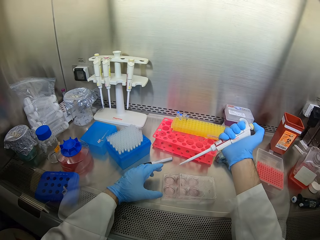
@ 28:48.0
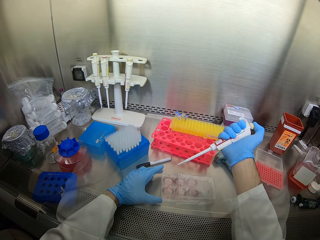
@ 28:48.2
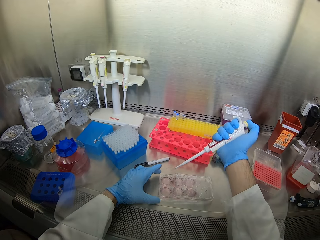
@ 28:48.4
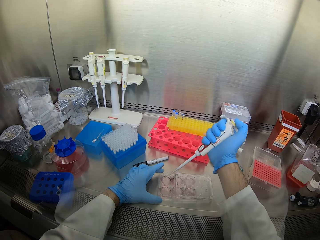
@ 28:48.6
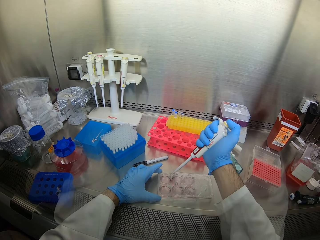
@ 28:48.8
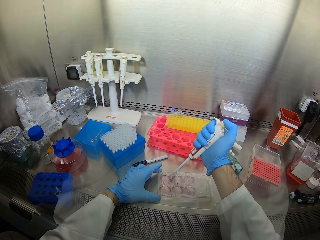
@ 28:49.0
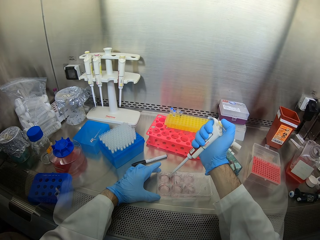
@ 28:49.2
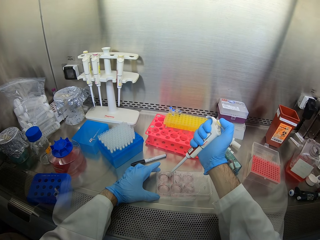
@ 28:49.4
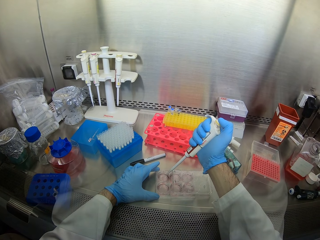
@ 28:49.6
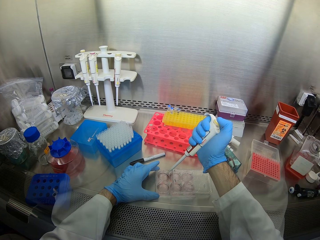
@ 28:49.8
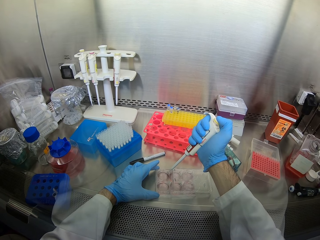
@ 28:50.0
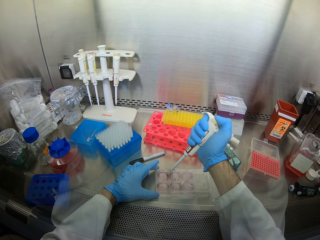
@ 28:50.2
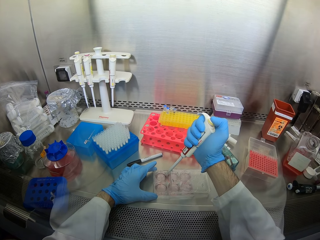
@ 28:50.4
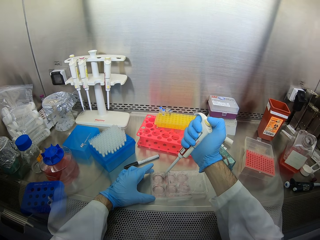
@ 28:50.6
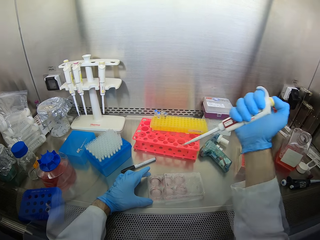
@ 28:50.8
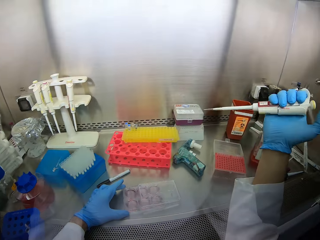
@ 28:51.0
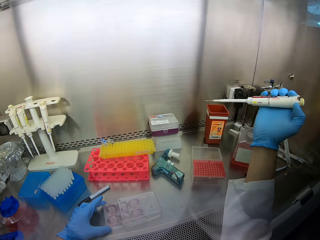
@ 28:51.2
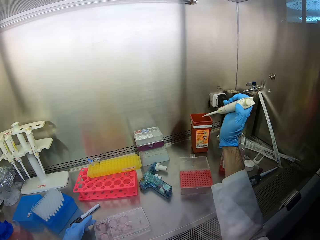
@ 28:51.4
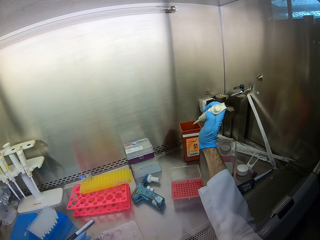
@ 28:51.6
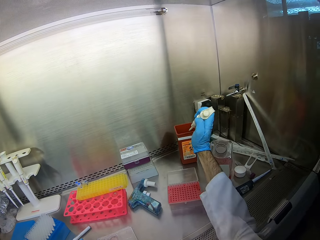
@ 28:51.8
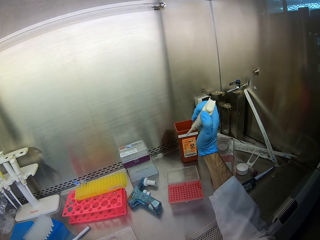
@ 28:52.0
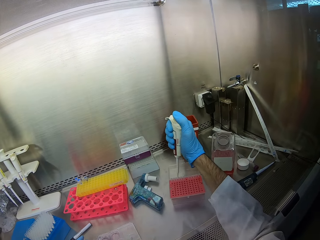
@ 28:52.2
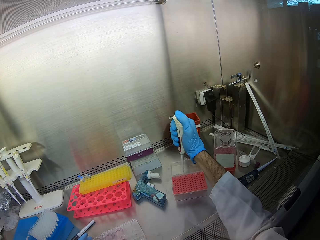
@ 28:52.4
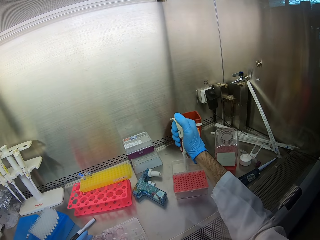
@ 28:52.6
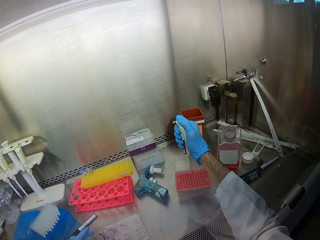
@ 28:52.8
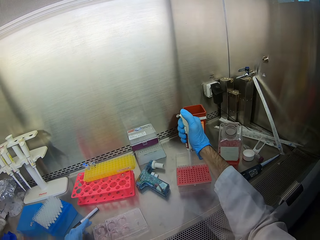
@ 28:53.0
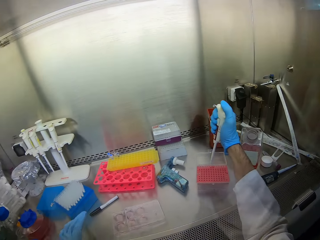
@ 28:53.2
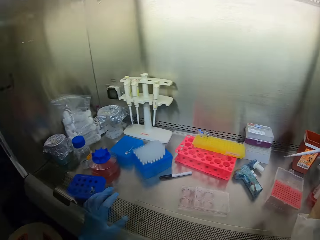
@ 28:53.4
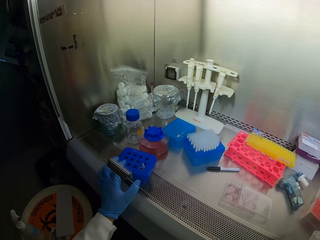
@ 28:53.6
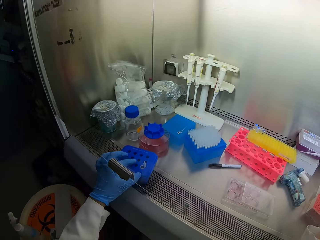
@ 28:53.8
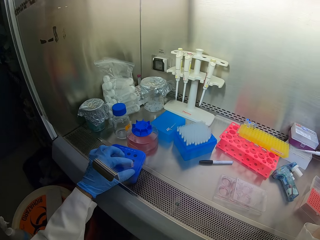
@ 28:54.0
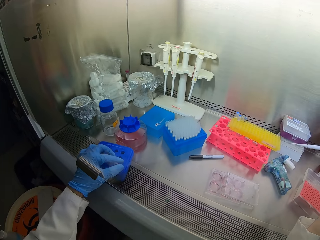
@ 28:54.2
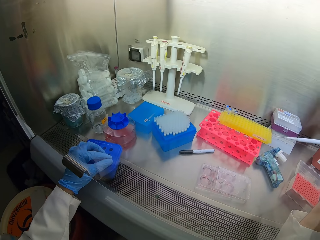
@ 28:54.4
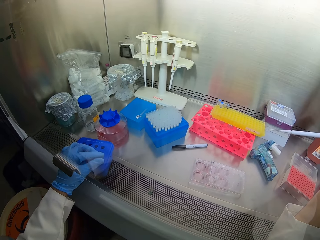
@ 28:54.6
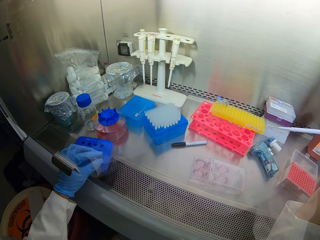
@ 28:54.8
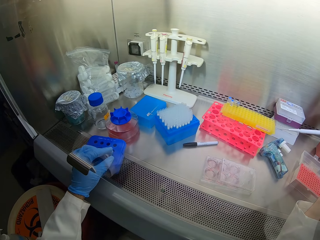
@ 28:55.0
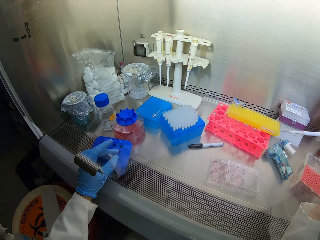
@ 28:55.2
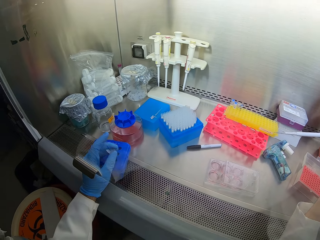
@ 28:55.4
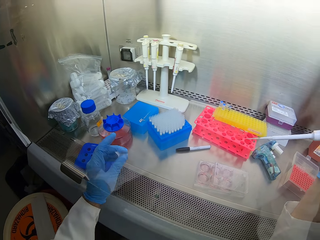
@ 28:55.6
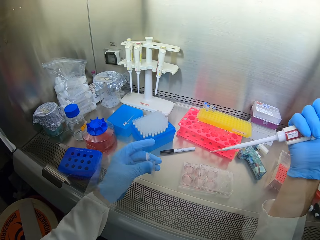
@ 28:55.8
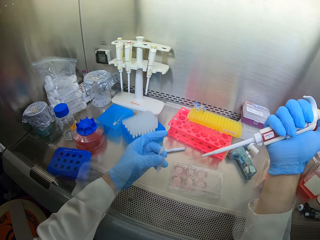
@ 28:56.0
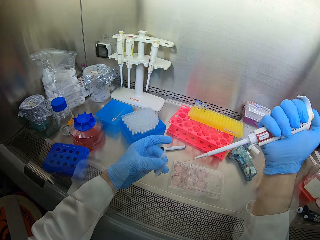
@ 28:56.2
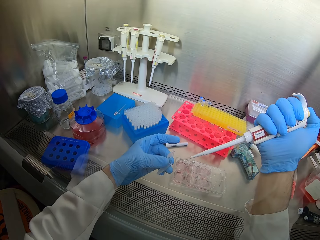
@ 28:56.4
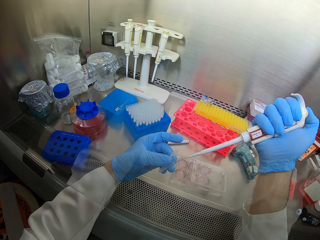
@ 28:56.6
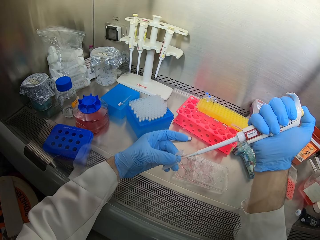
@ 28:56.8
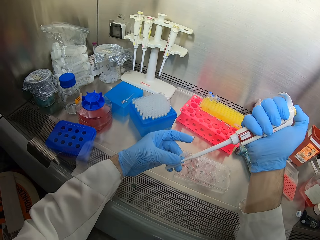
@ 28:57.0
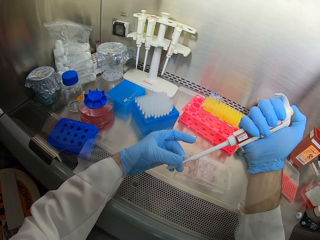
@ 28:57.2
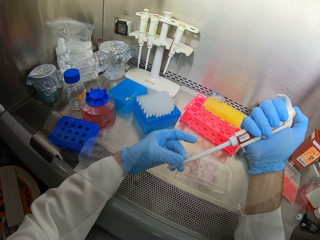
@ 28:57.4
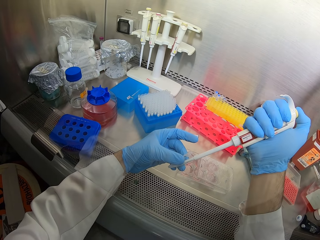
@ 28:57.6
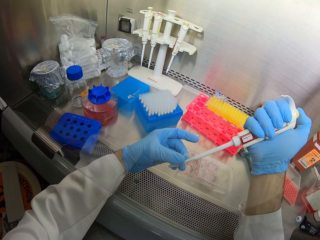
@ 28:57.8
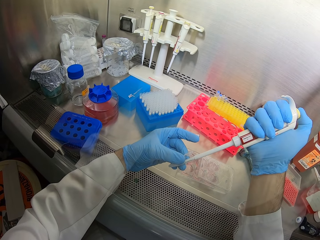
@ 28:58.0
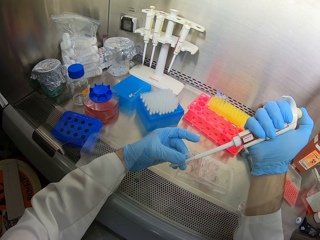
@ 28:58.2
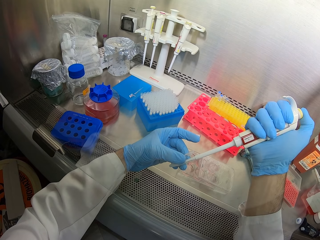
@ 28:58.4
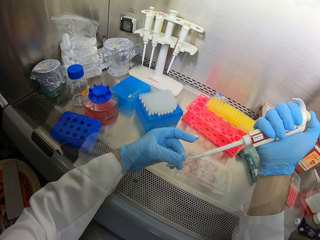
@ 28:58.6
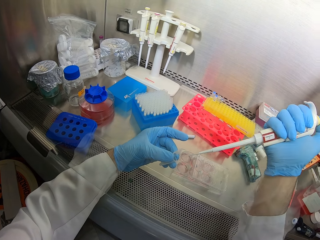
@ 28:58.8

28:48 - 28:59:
The camera wearer puts liquid in a glass. They move the right hand. They dip something in a tube rack. They pour liquid in a bucket. They scoop liquid from a container. They look around. They hold a small bottle from the container. They pick up a tube. They take liquid from the test tube. They insert a tool in the small bottle.

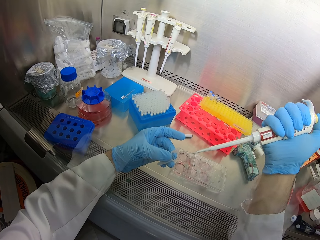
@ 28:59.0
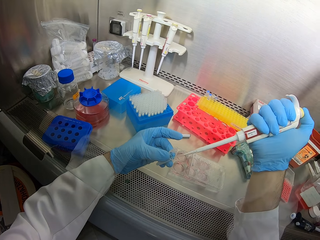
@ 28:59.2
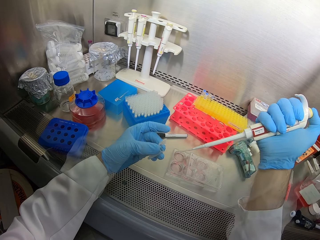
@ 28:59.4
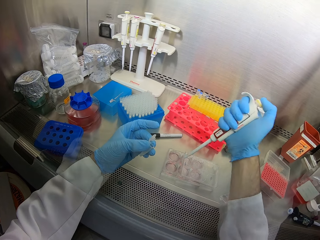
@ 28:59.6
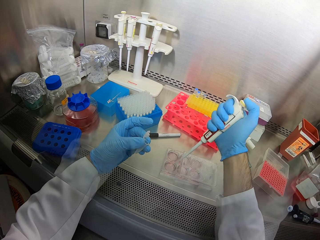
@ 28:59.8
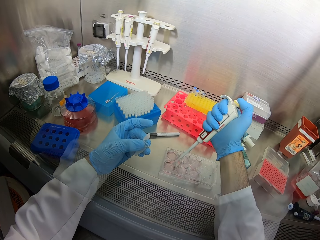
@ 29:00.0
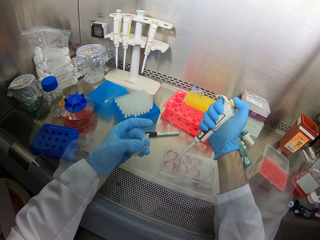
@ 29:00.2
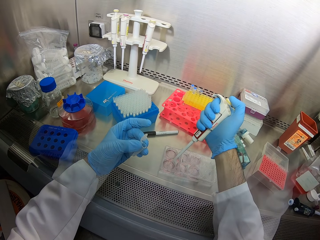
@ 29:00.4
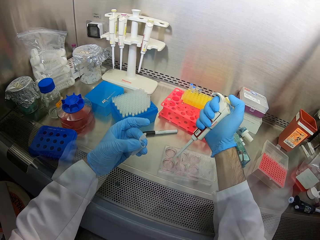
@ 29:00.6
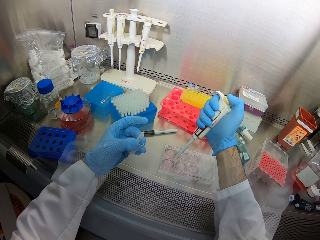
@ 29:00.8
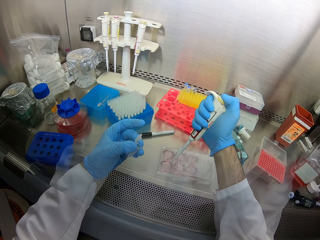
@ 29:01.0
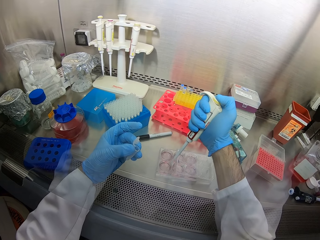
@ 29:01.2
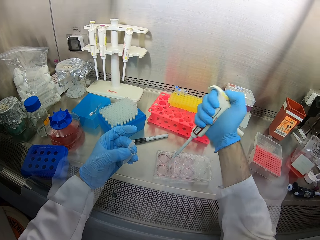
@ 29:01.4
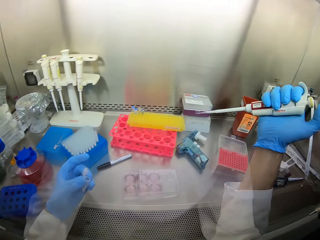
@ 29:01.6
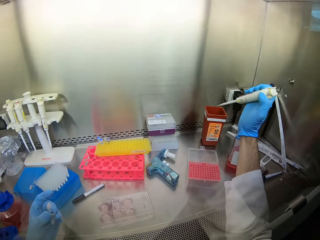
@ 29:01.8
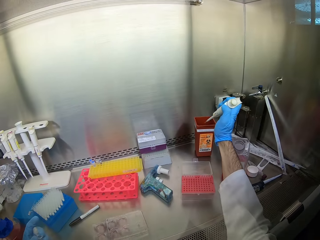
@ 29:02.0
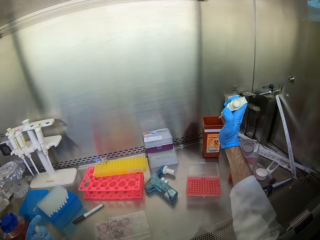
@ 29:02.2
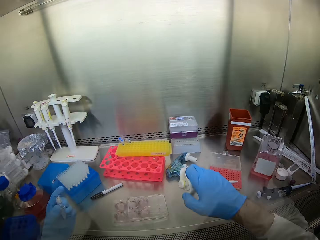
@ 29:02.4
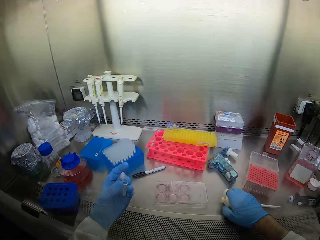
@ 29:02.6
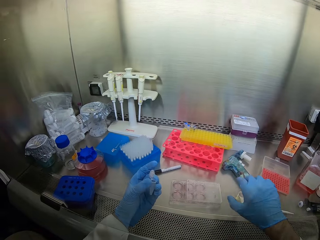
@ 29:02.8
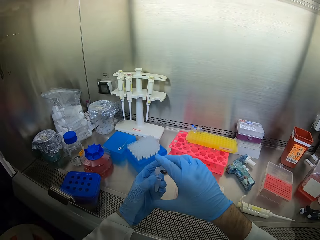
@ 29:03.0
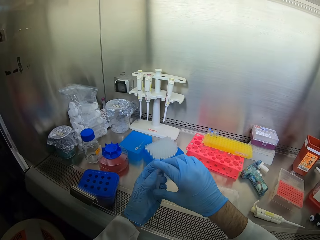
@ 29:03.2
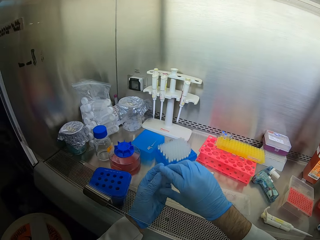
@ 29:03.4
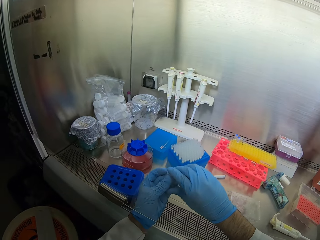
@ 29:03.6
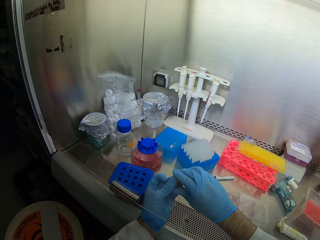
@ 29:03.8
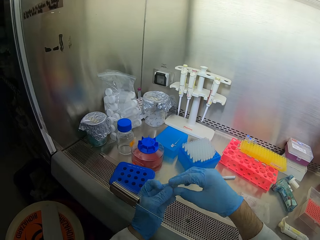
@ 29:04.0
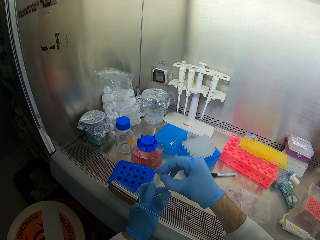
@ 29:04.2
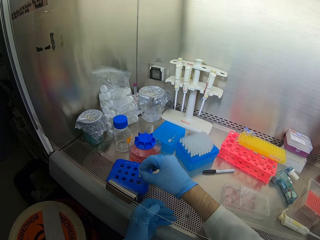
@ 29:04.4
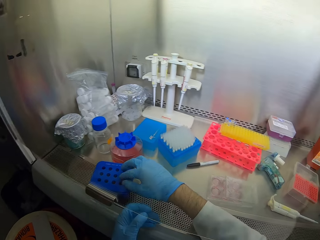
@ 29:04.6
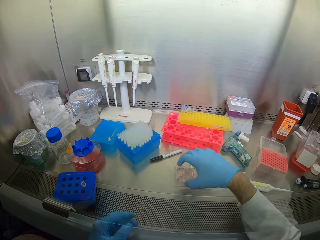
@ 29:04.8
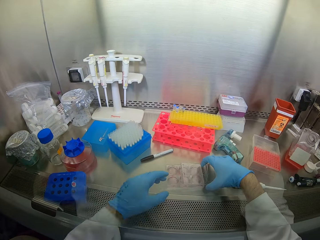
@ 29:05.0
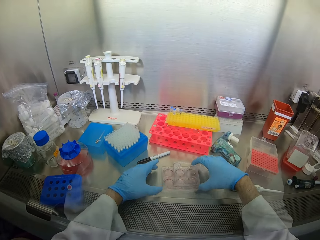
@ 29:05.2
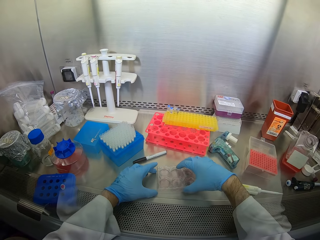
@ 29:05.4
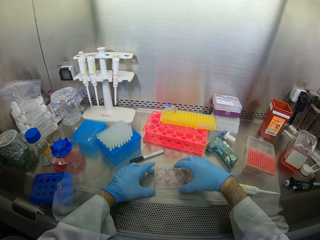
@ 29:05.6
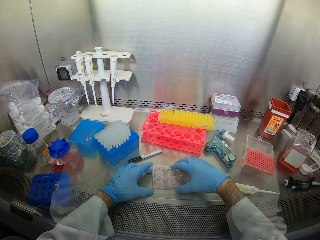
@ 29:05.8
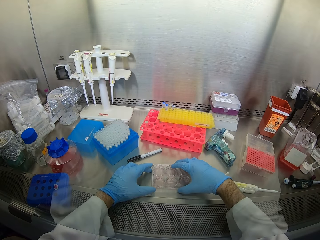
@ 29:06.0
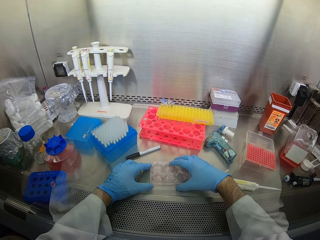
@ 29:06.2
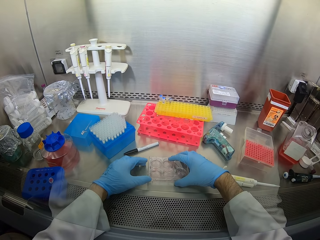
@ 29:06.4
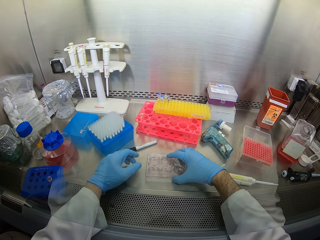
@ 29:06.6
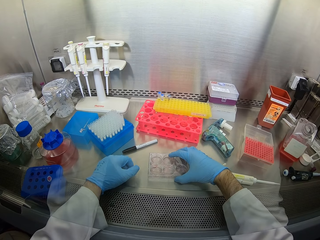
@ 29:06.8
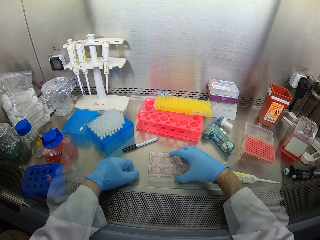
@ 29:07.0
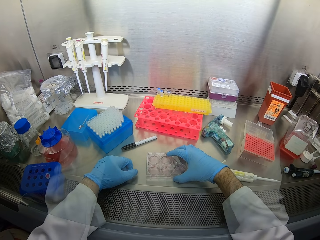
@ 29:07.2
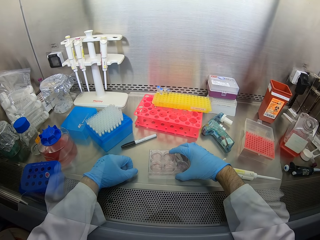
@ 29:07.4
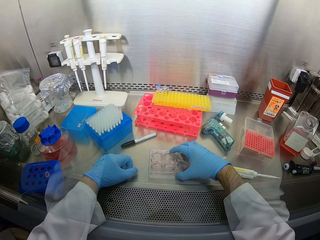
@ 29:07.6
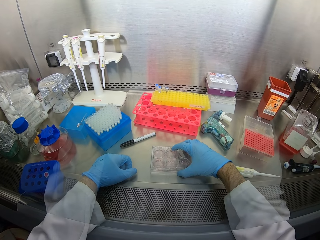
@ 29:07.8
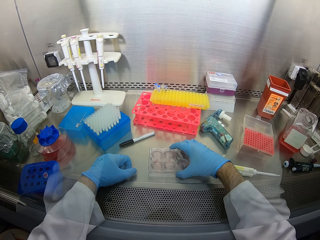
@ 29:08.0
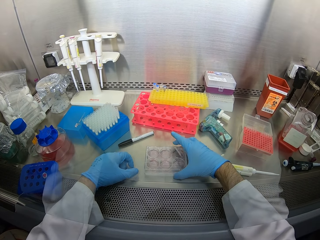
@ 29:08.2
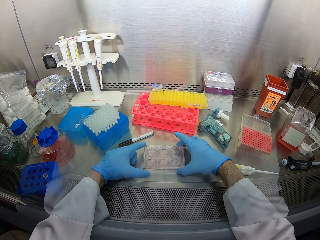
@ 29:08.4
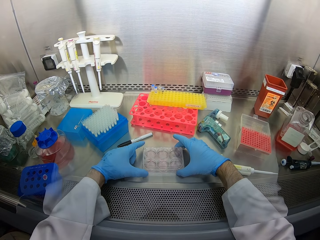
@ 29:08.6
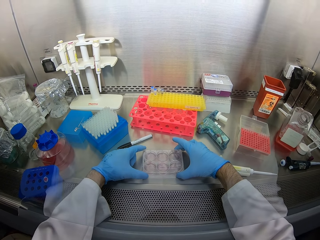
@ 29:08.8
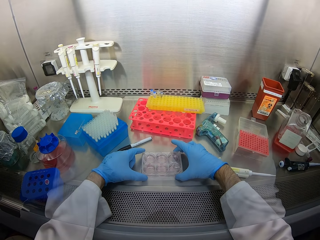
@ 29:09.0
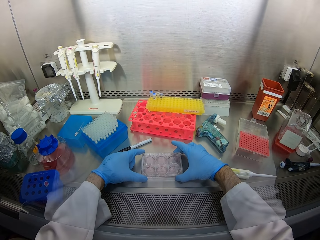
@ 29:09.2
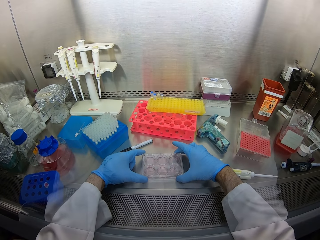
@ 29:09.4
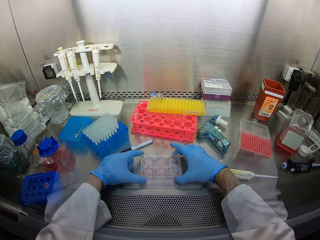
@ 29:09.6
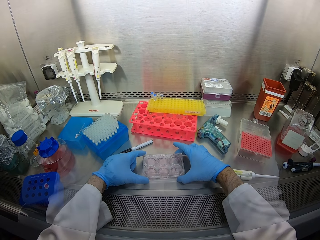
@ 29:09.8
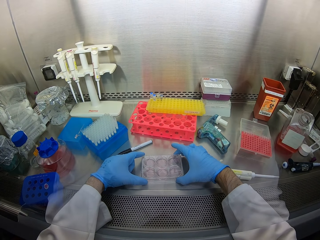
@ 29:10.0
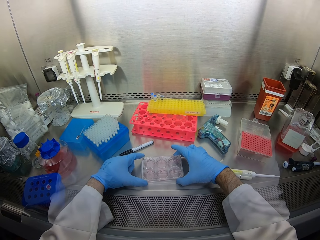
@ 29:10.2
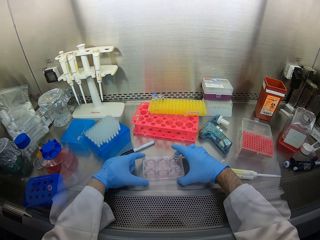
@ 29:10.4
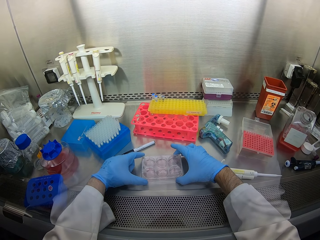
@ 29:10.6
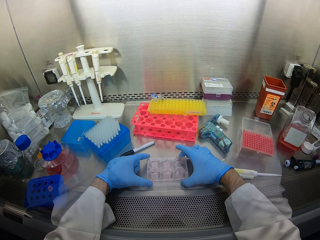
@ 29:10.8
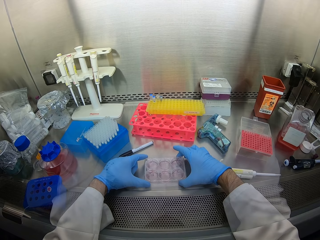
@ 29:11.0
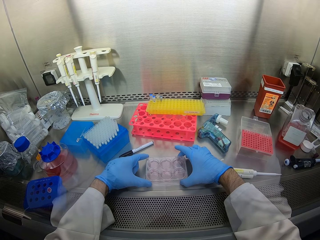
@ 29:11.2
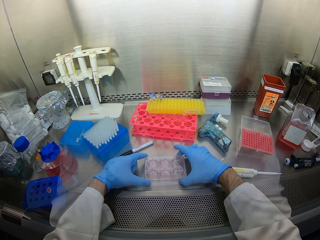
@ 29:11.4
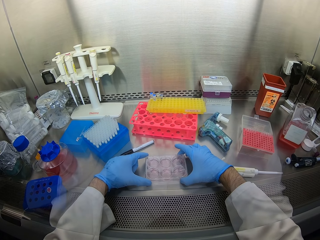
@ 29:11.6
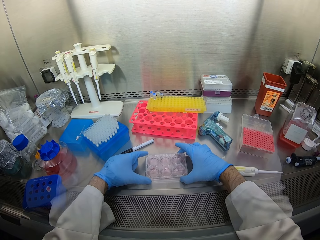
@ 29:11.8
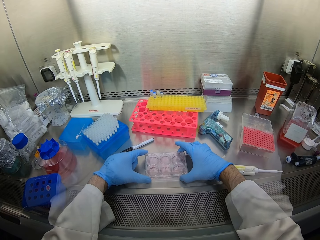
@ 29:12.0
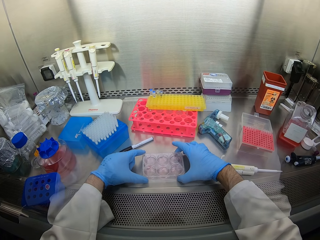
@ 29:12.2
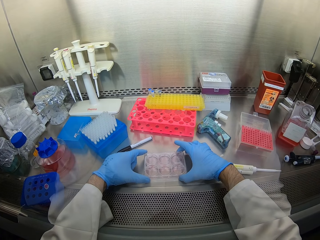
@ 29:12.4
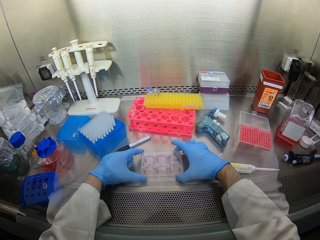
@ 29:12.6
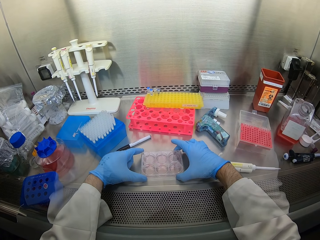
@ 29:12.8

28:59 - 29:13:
The camera wearer puts liquid in a glass. They pour liquid in a bucket. They place a tool down. They close a small bottle. They place the bottle on a container. They cover the container. They move the container. They shake the container. They hold the container with the left hand, and move the container with both hands.
